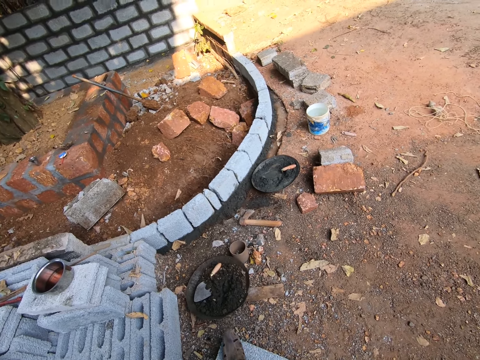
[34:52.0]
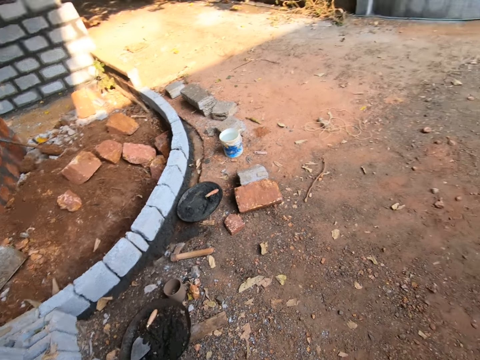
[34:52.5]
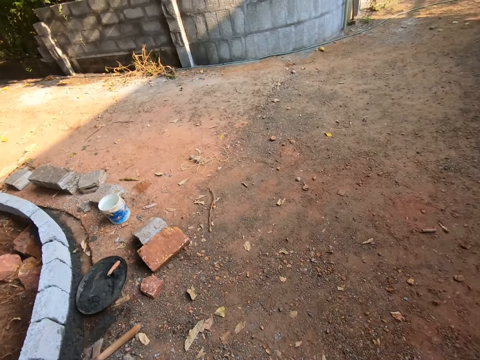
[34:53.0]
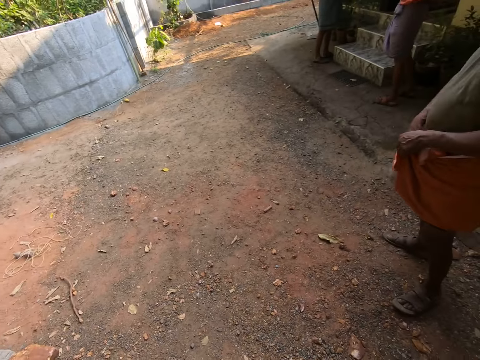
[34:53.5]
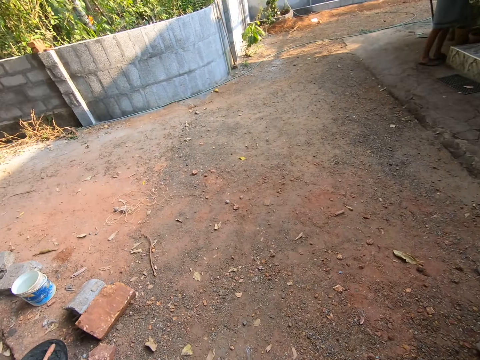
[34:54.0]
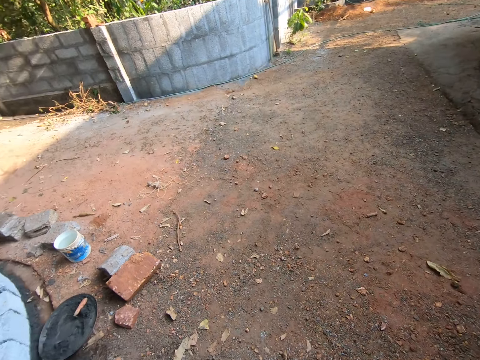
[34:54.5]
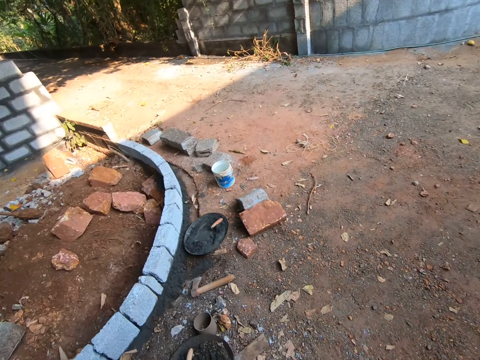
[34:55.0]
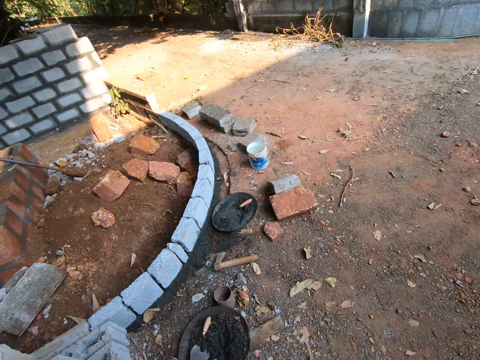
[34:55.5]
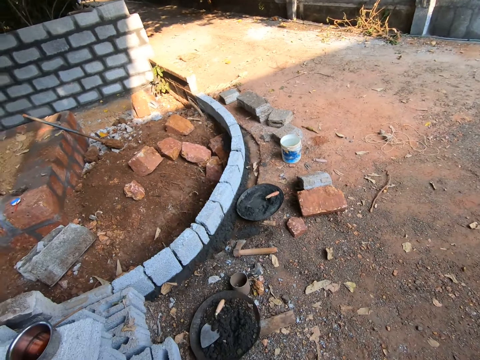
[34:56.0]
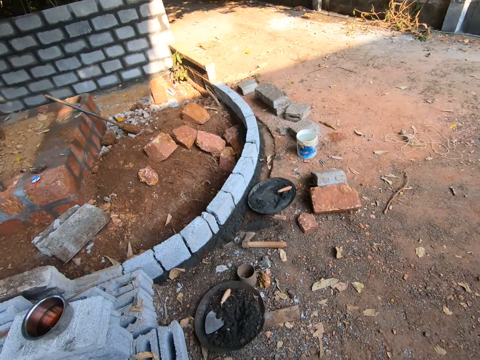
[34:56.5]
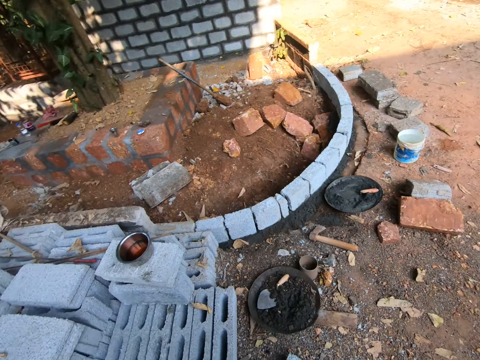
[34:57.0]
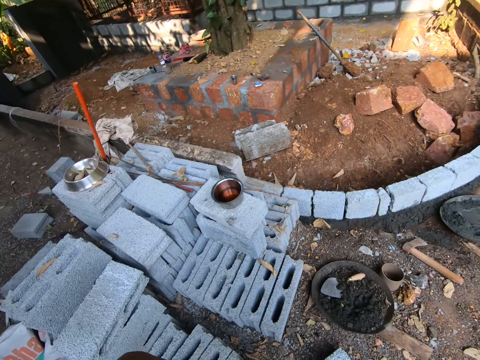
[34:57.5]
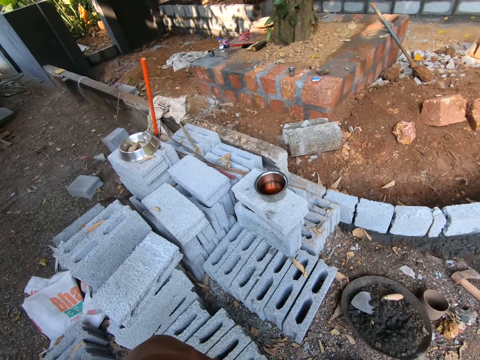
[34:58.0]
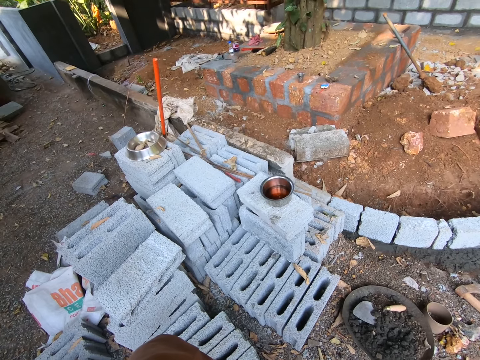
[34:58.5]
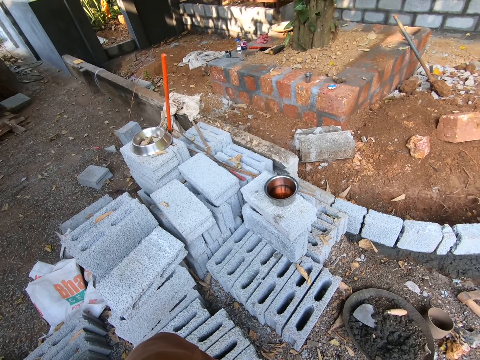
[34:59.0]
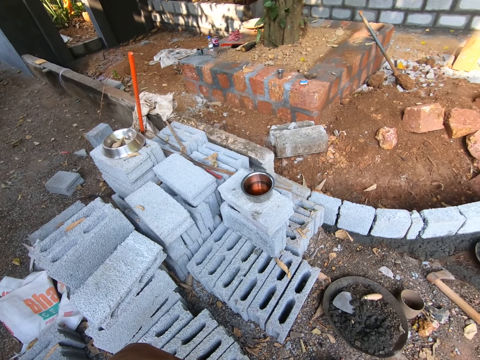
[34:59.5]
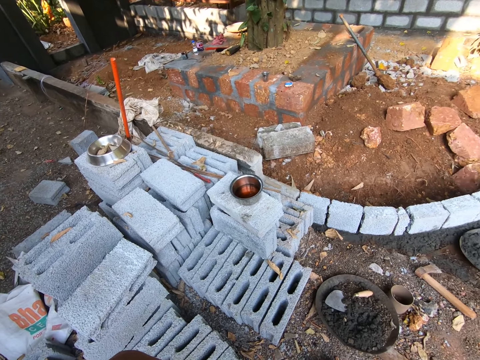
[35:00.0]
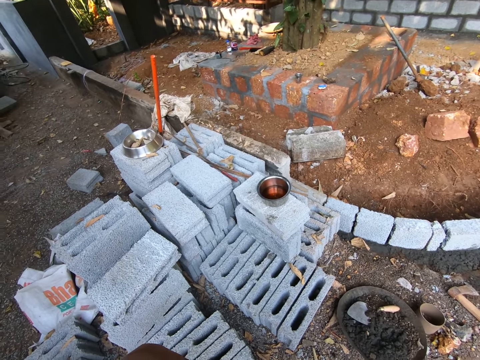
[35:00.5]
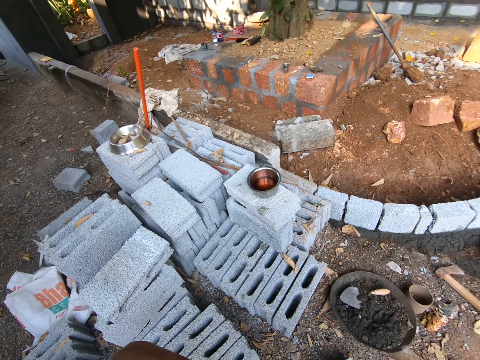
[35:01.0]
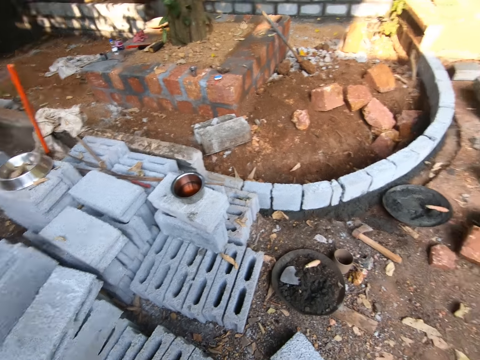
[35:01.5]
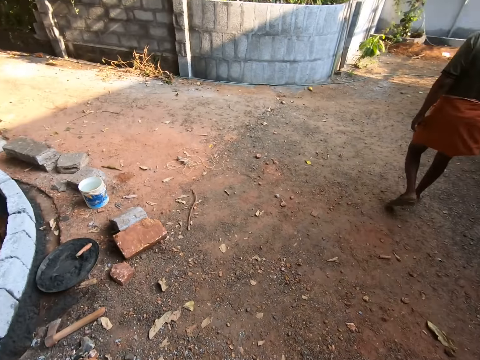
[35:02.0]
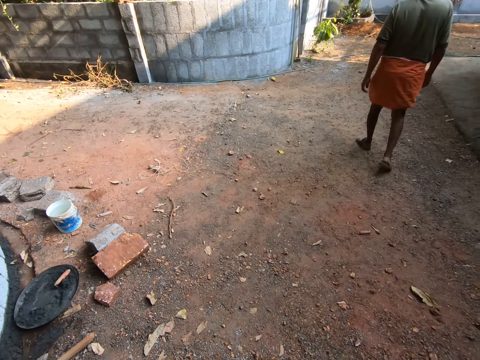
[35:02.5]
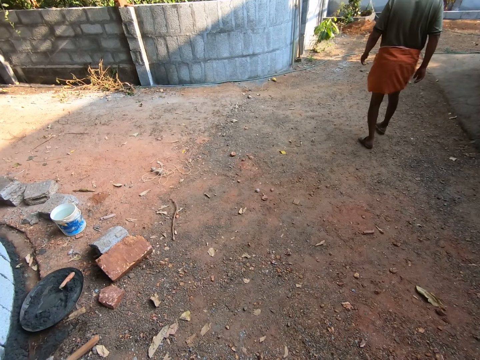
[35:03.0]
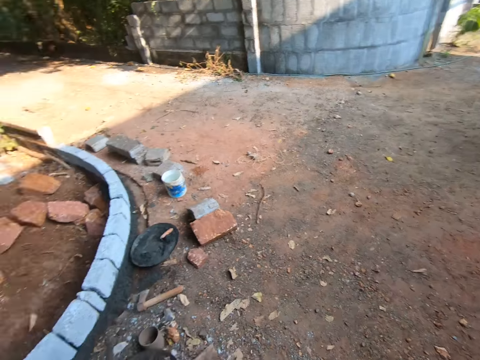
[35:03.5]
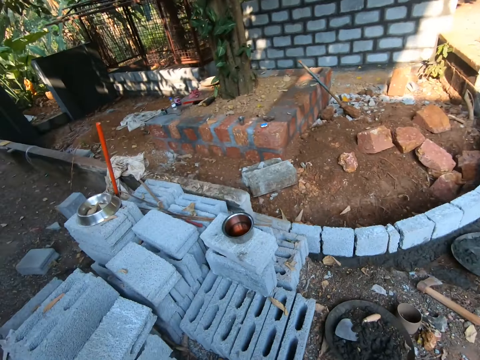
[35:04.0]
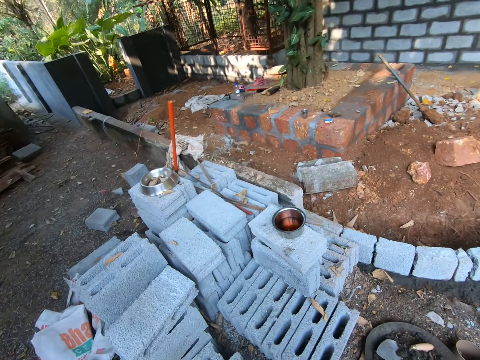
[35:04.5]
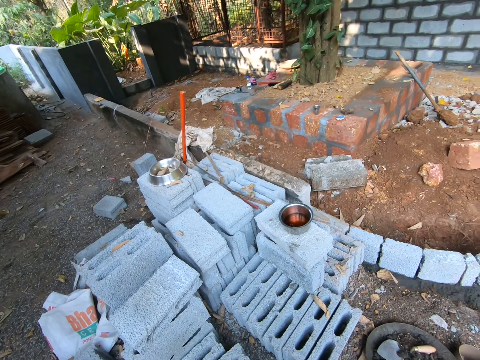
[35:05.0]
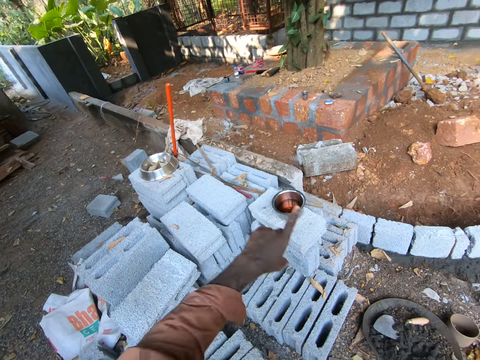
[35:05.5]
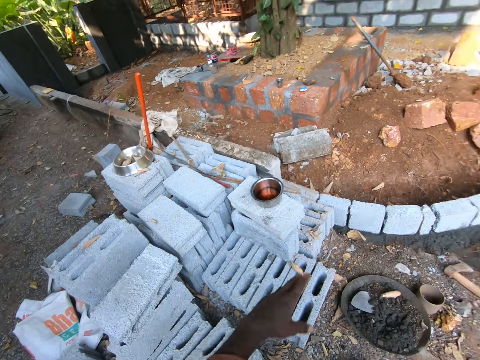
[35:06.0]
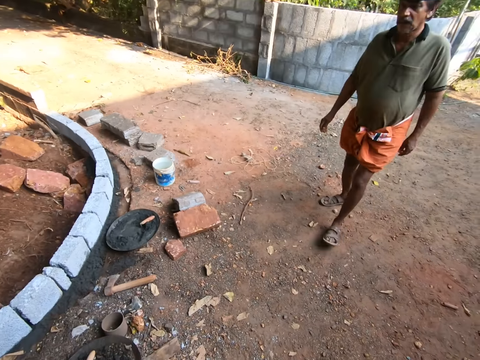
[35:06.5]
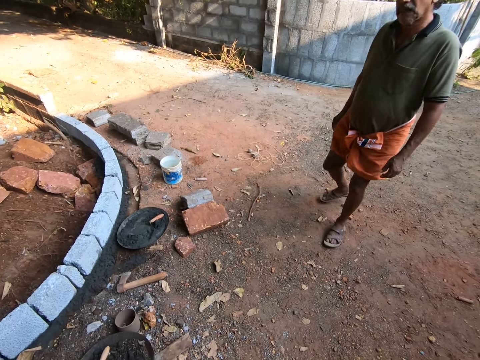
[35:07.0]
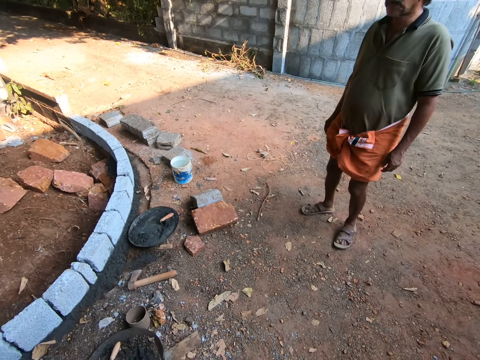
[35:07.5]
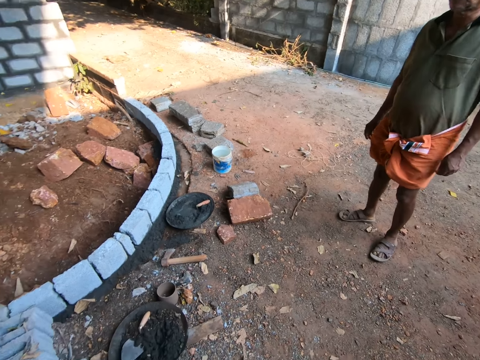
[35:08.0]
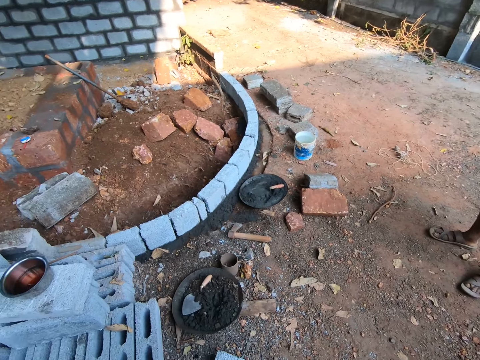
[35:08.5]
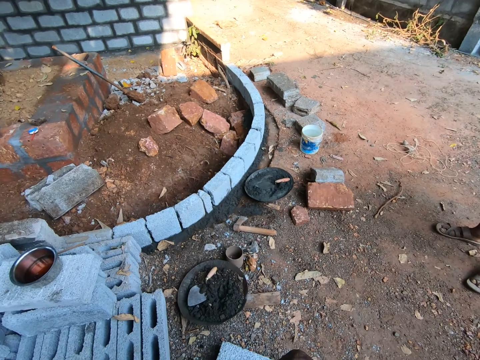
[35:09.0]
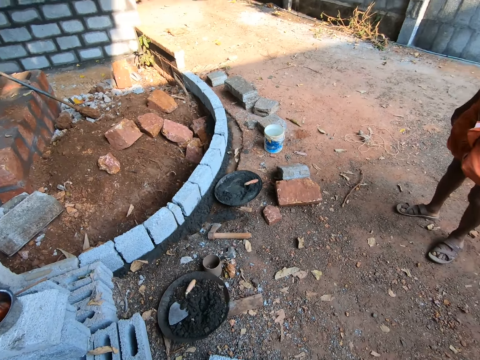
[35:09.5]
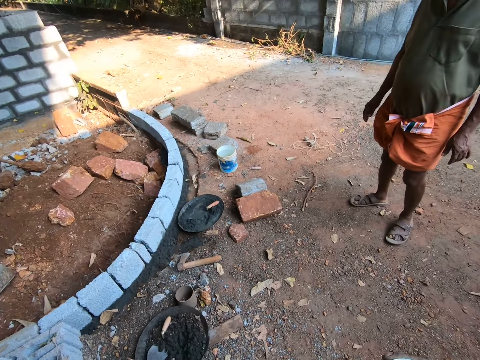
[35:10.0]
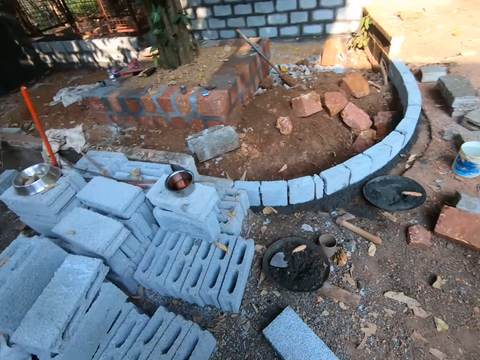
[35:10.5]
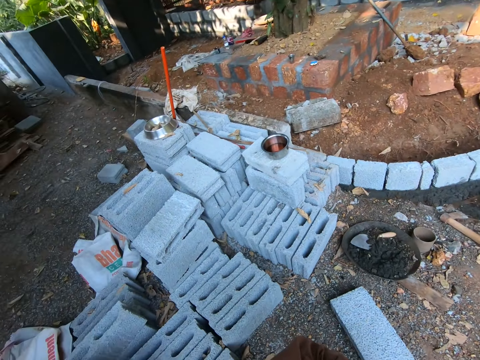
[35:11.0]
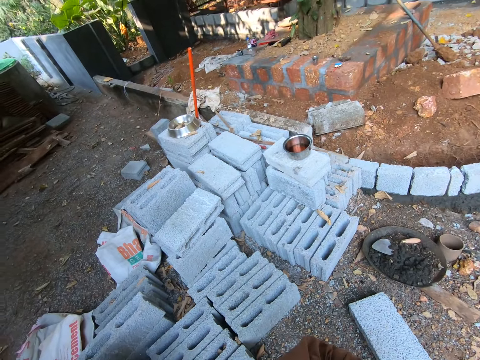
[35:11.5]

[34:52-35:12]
The camera wearer looks around the place. He interacts with a man. He looks around a construction. He interacts with the man. The man walks around a construction site. The camera wearer moves his hand. He looks around the construction. He points at the construction site. The man interacts with the camera wearer. The camera wearer looks around the construction. He interacts with the man. He looks around the construction site.
